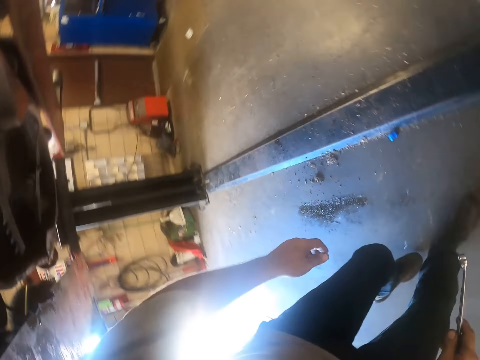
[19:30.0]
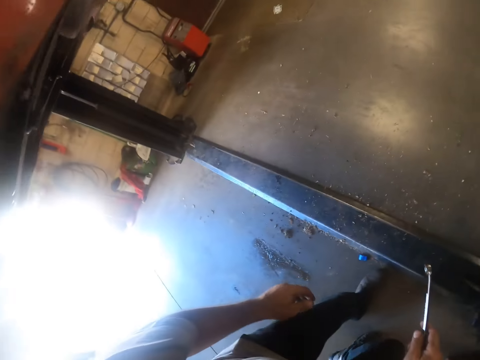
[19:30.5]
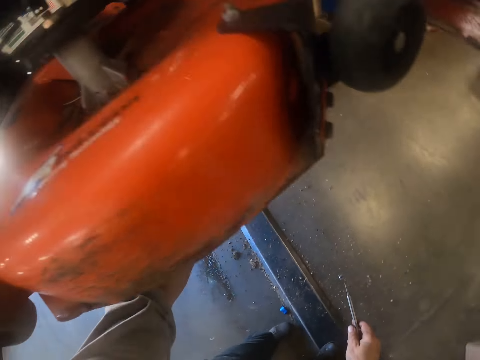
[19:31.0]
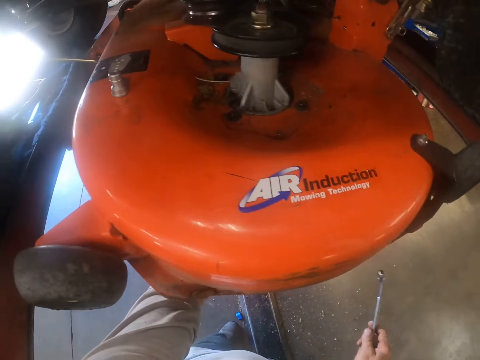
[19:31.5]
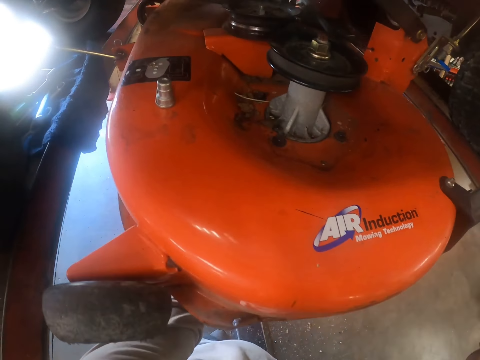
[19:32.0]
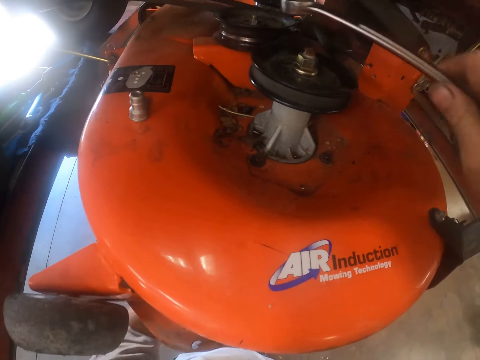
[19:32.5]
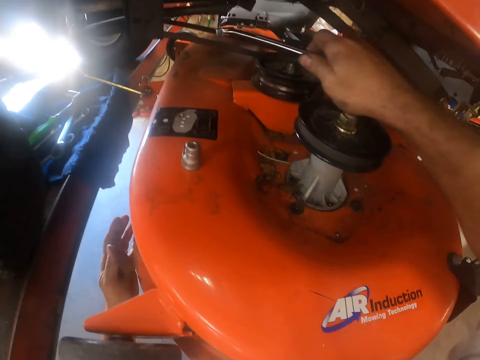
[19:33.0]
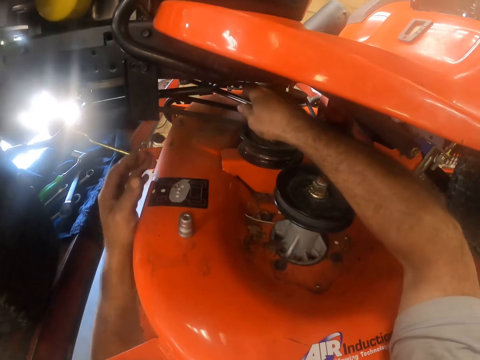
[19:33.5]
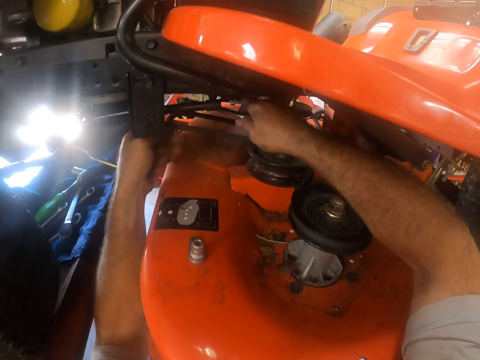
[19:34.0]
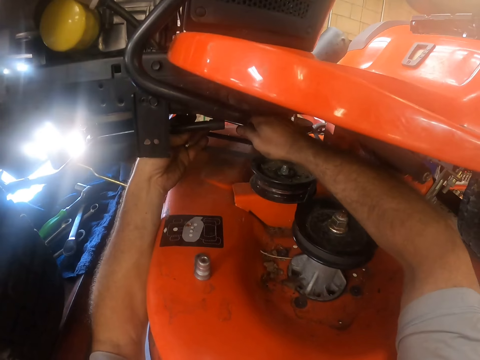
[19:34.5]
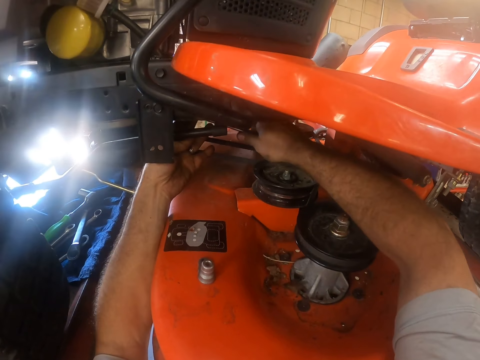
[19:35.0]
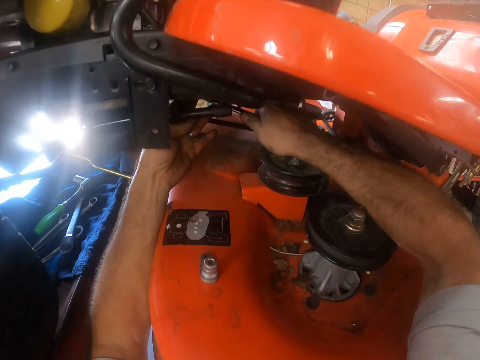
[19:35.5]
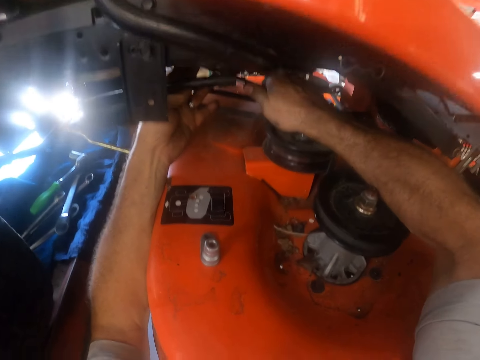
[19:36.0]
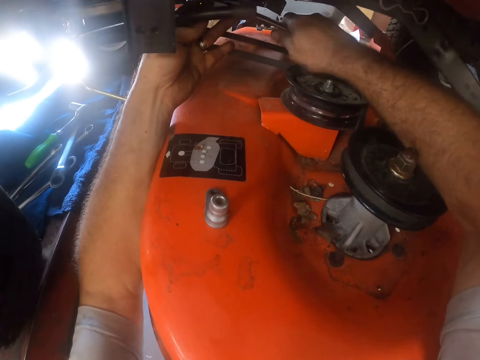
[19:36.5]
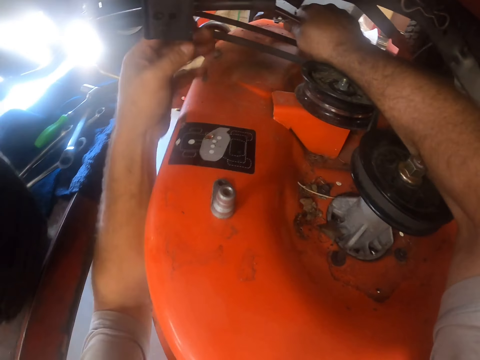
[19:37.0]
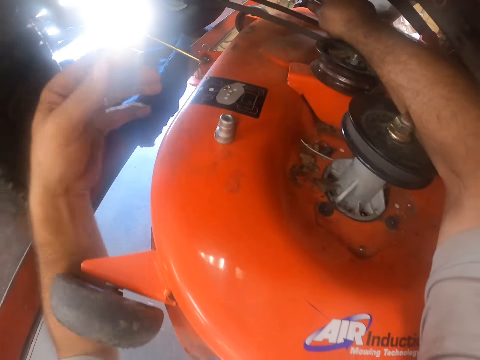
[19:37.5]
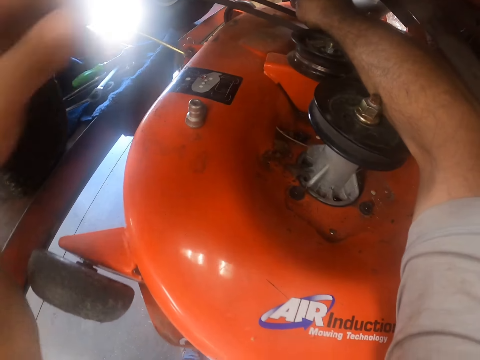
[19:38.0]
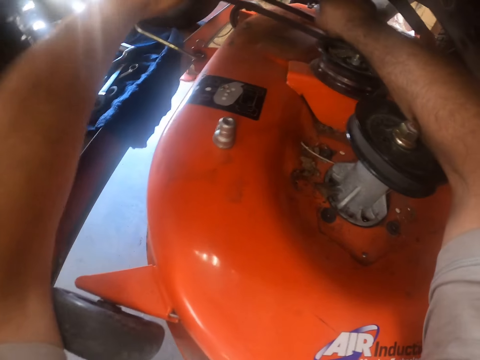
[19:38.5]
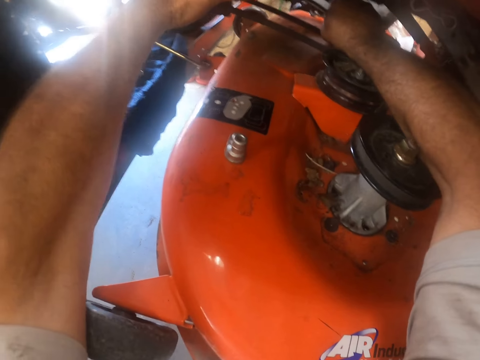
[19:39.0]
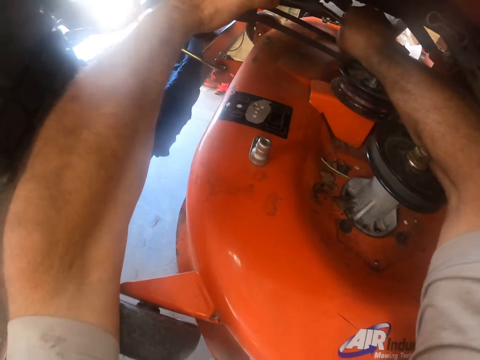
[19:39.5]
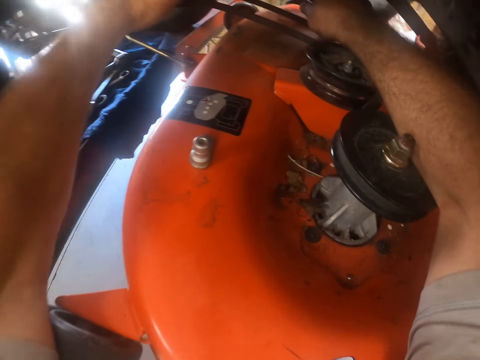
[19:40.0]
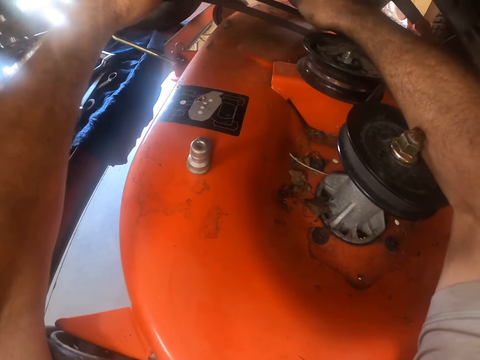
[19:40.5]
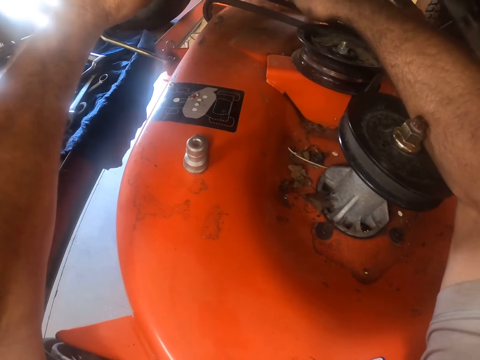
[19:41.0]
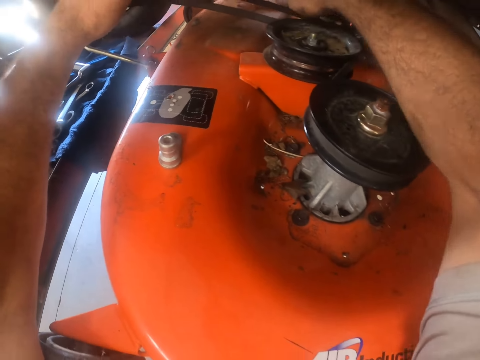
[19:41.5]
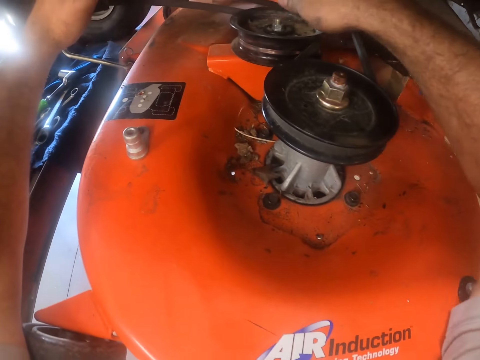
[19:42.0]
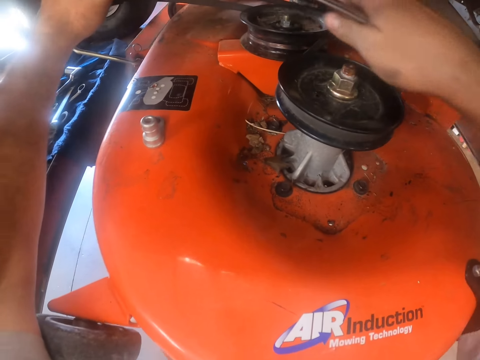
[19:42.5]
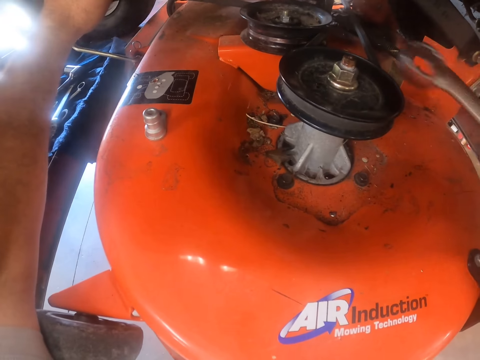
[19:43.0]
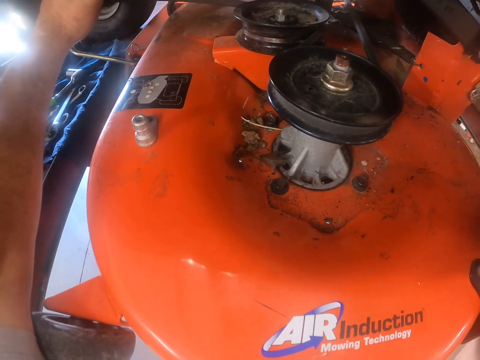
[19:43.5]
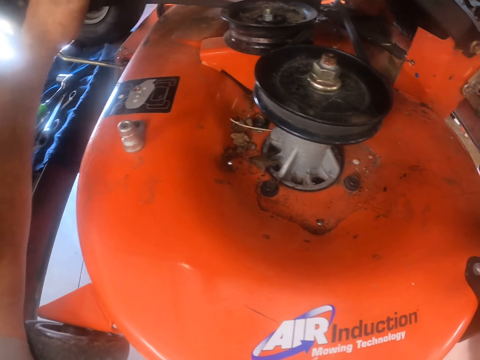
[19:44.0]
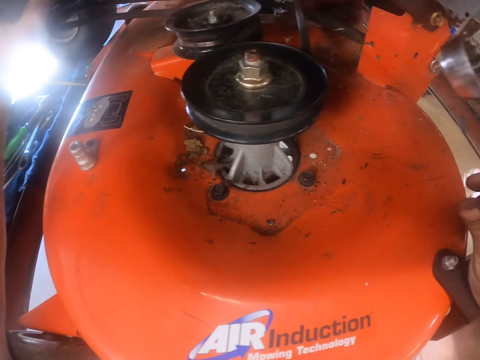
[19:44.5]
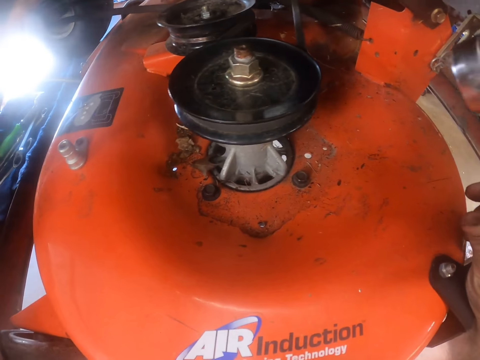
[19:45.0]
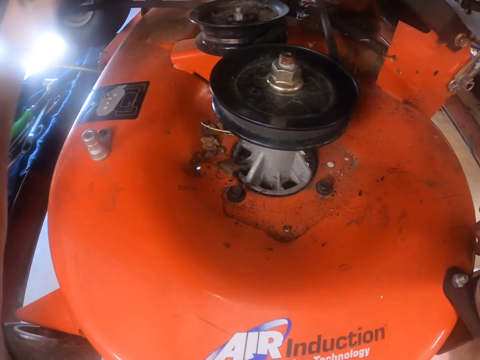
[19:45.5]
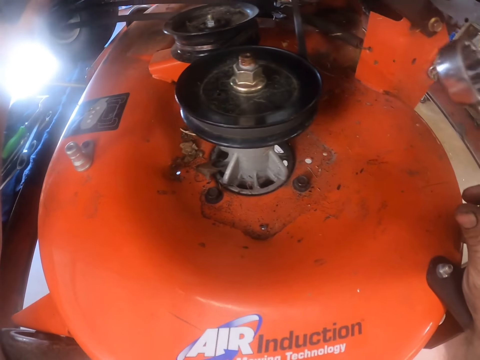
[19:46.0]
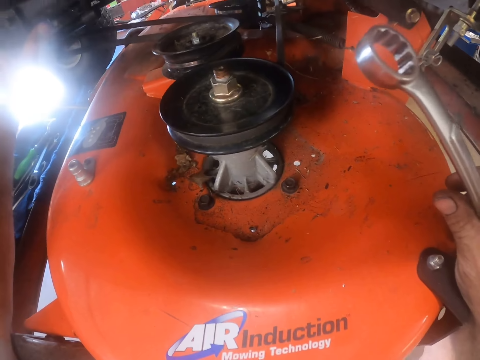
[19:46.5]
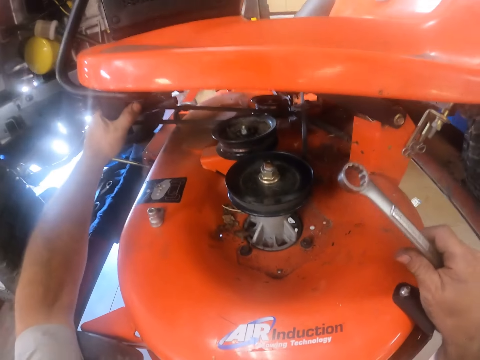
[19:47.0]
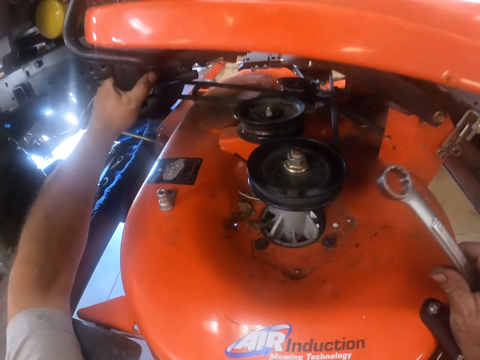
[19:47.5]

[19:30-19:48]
The camera wearer bends under the lawn mower. He loosens the screw on the lawn mower with the other spanner. He places the spanner on something. He removes the spanner from something. He looks at the lawn mower.

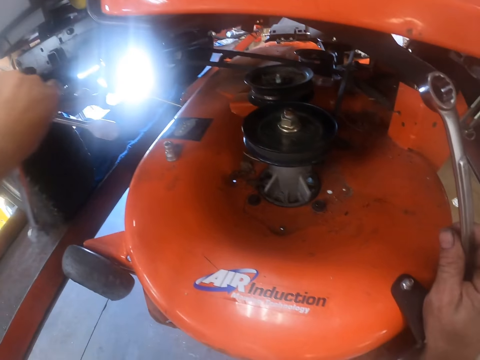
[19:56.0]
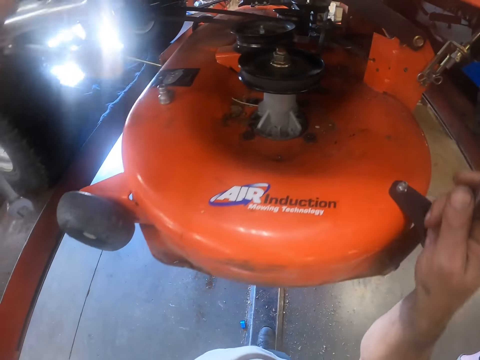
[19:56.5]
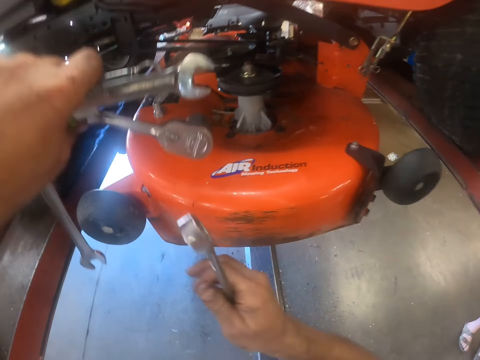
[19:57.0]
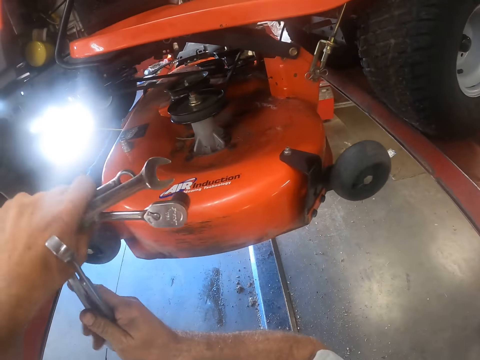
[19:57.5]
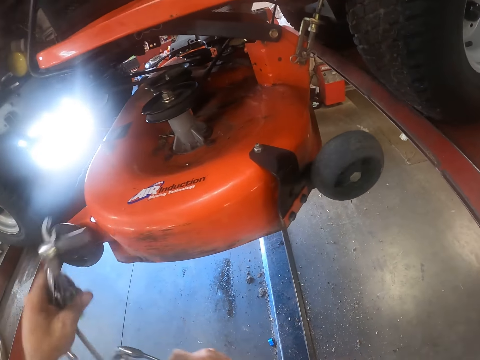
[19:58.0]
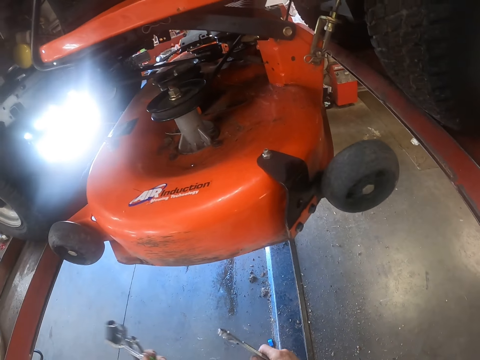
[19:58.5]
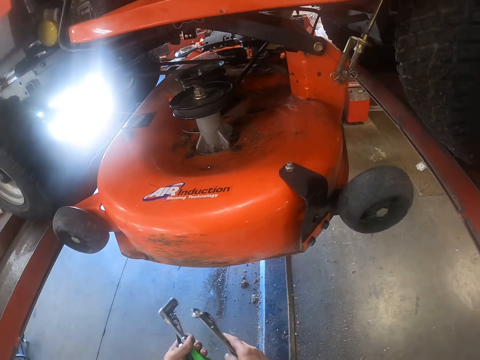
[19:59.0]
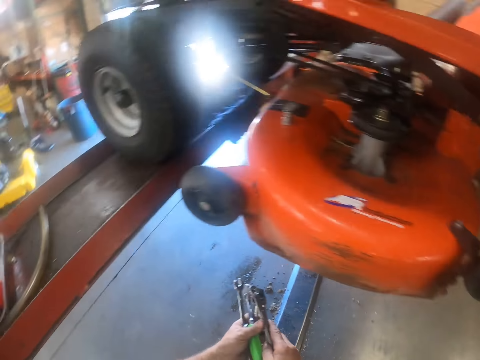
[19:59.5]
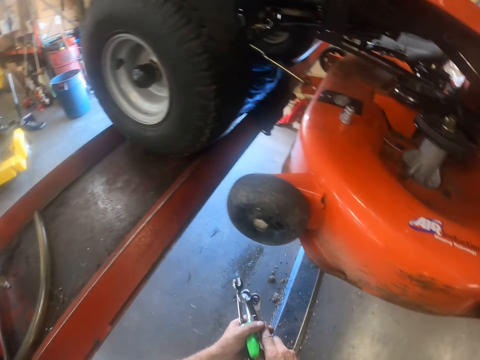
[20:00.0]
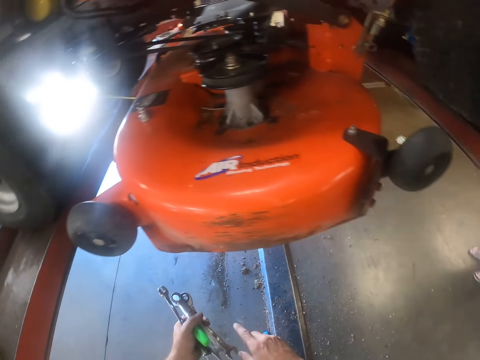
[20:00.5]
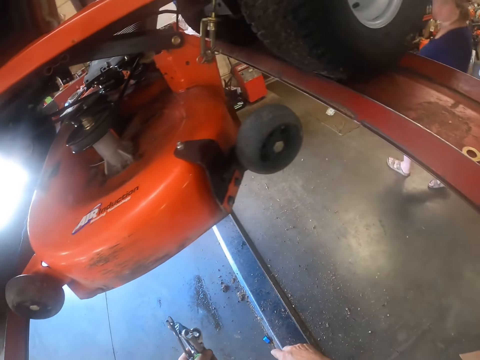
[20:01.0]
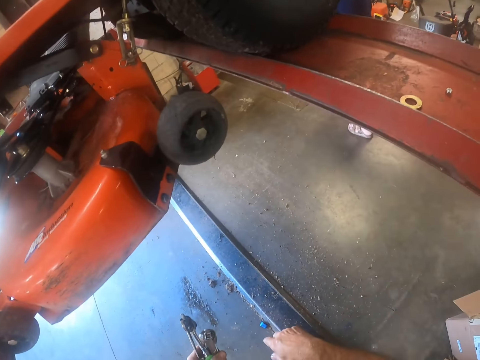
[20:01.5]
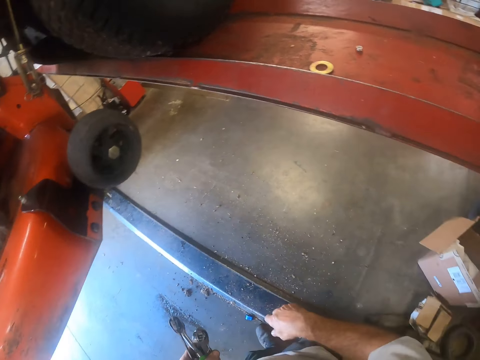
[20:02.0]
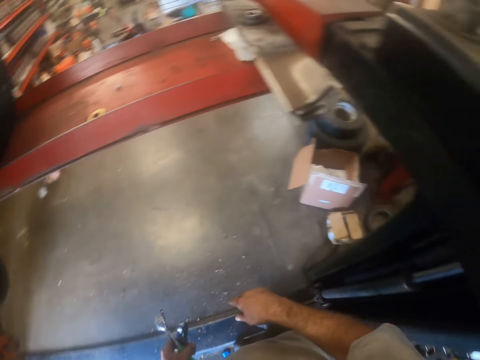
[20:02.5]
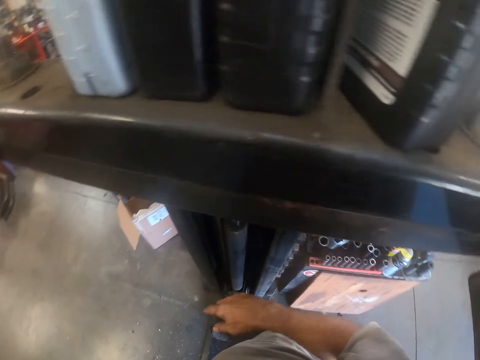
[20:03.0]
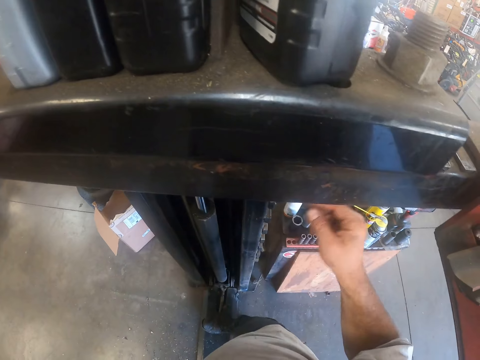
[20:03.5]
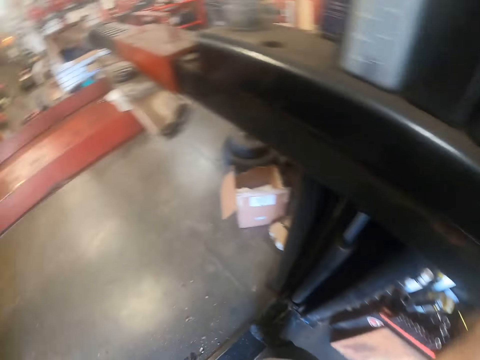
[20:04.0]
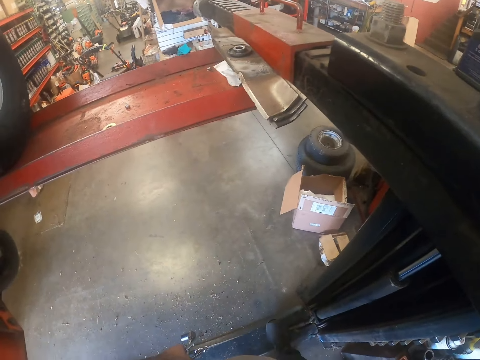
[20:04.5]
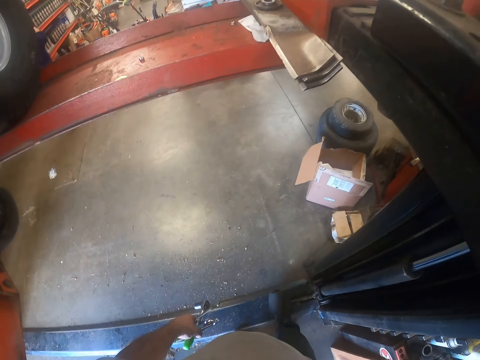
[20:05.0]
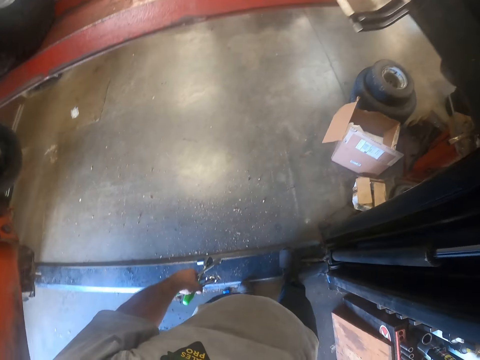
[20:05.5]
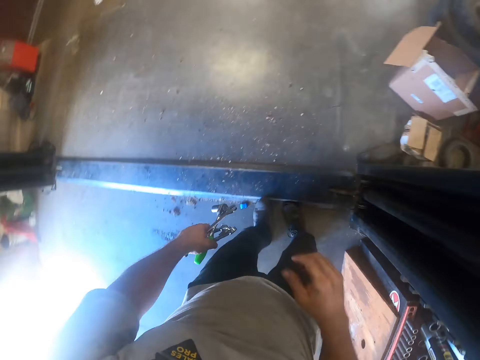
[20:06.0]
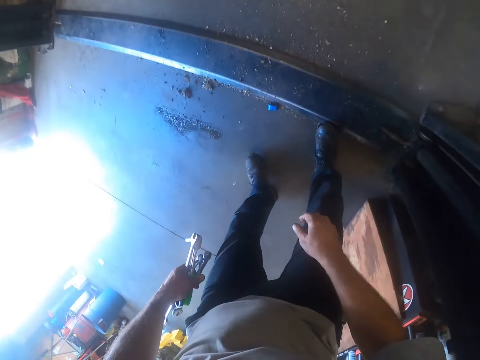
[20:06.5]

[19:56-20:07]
The camera wearer passes another spanner to his right hand. He holds the spanners with his right hand. He passes the other spanners in his right hand to his left hand. A man walks a bit. The camera wearer looks around the workshop.
